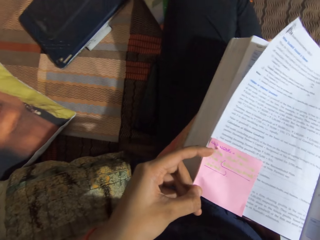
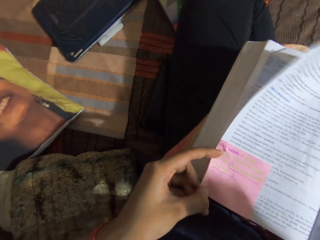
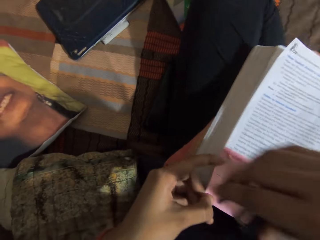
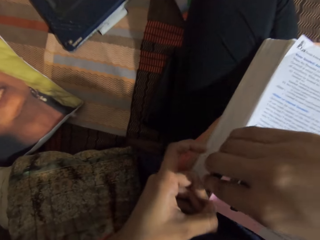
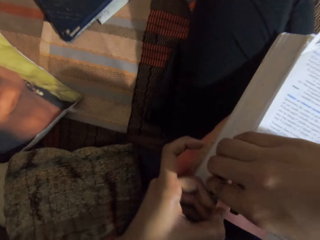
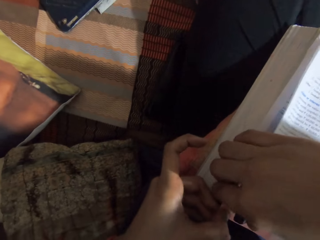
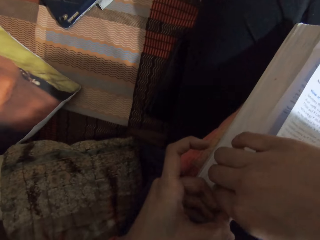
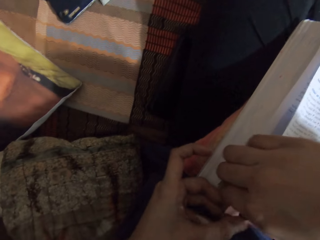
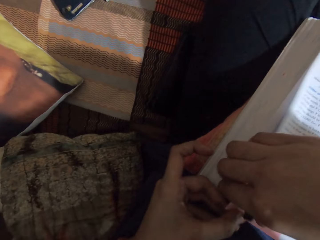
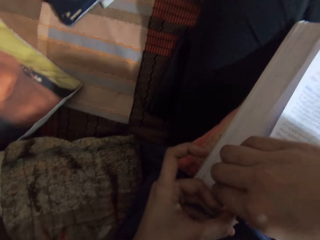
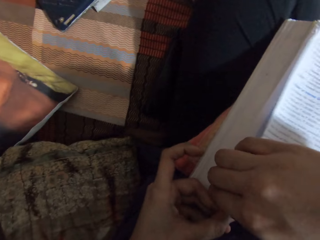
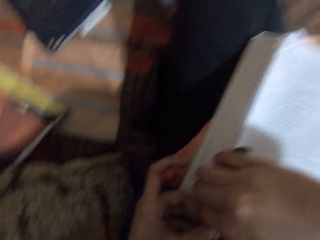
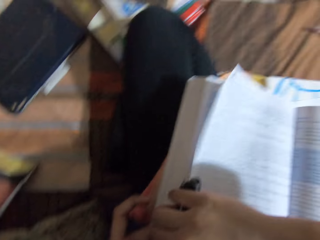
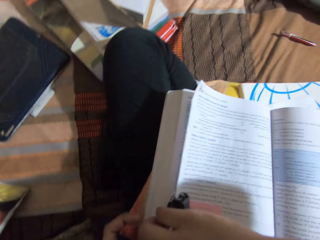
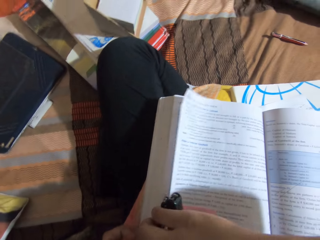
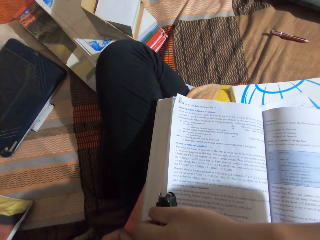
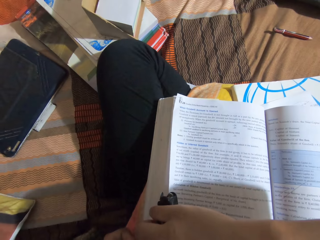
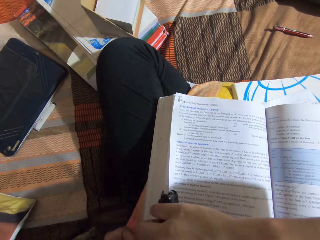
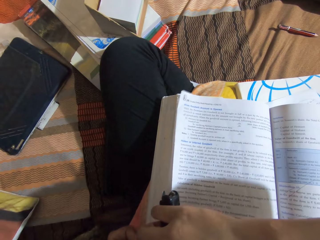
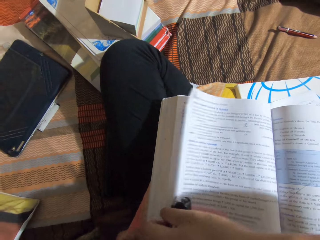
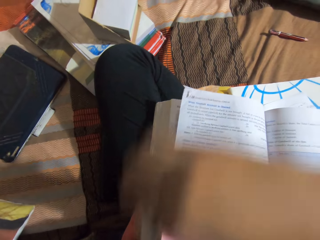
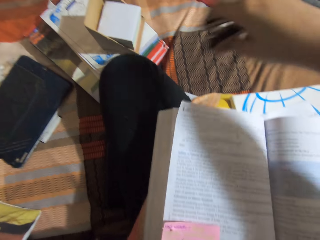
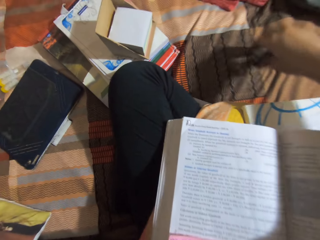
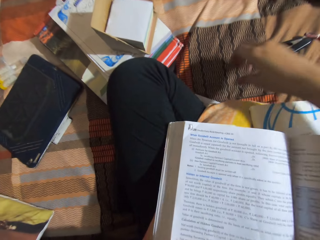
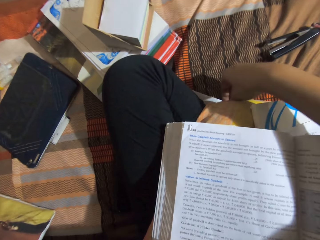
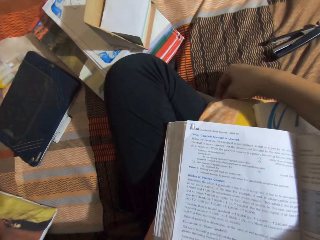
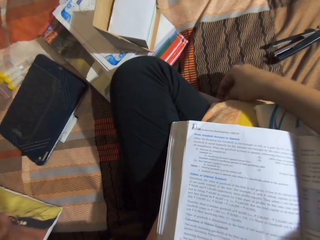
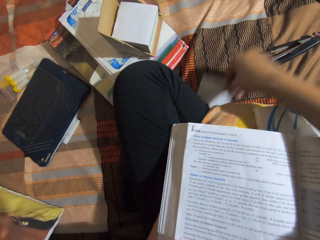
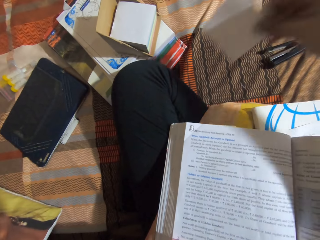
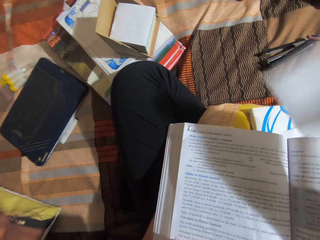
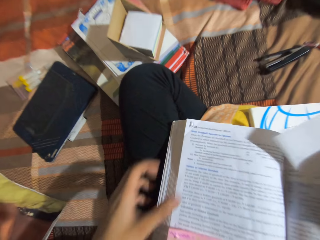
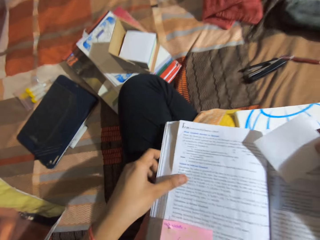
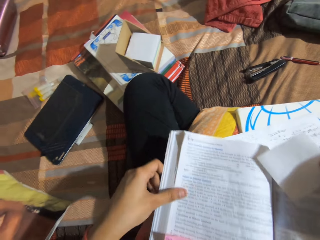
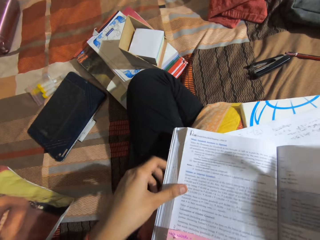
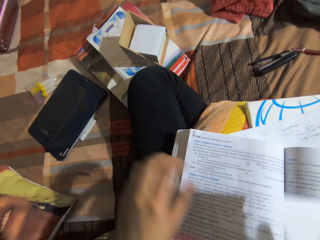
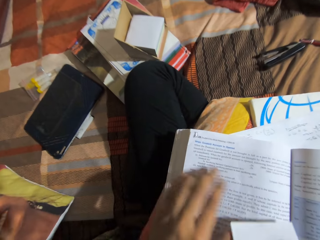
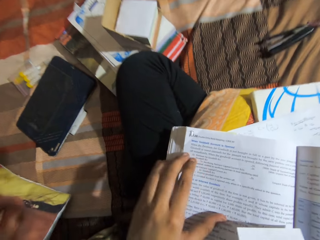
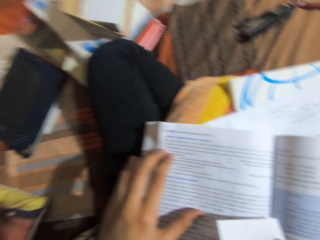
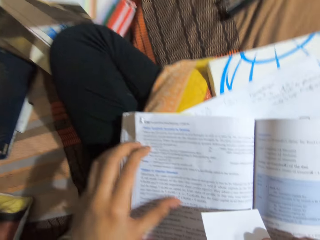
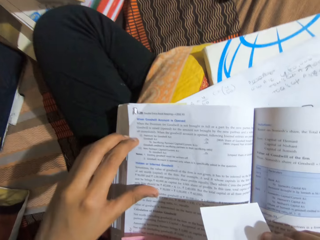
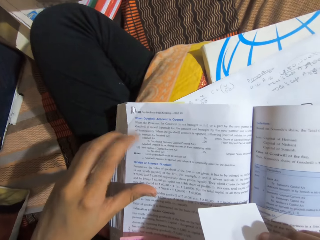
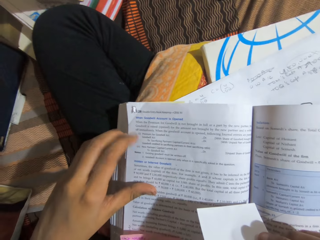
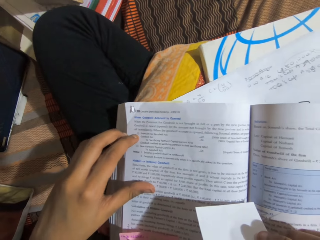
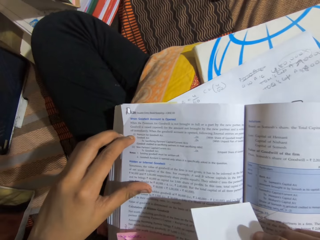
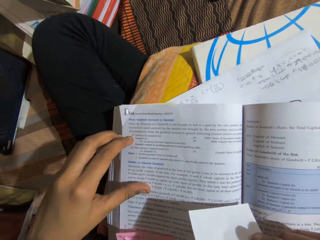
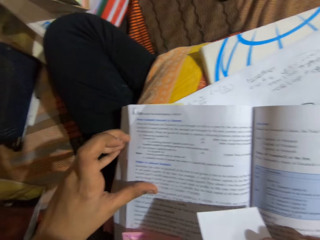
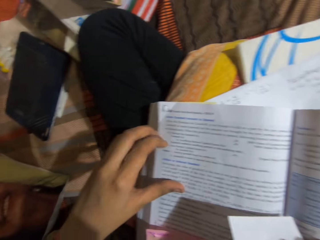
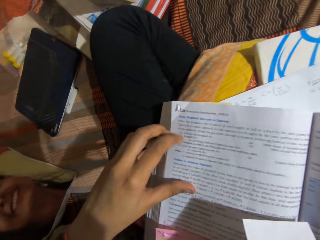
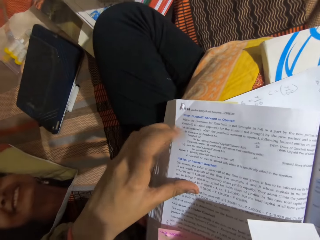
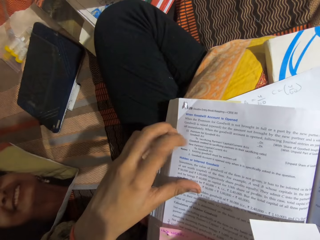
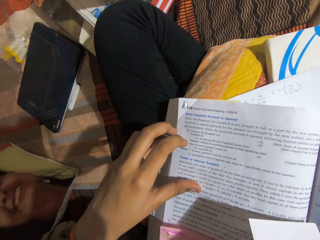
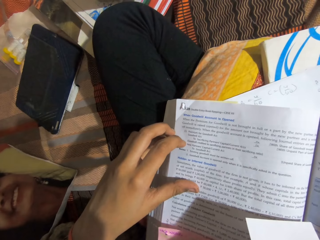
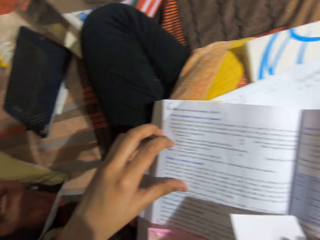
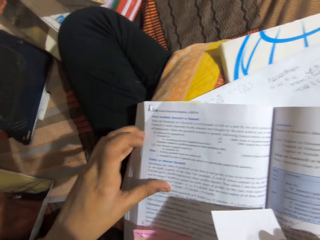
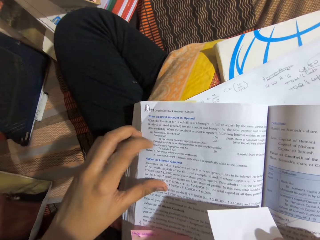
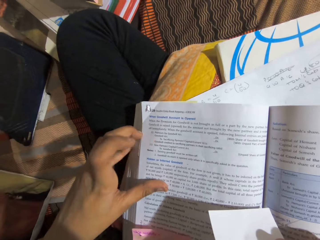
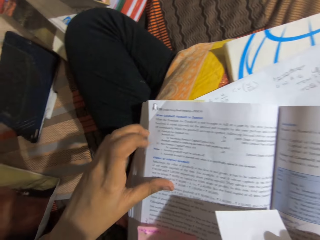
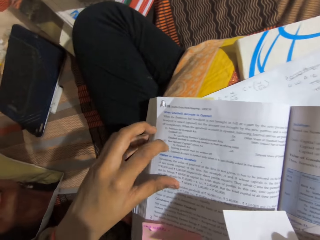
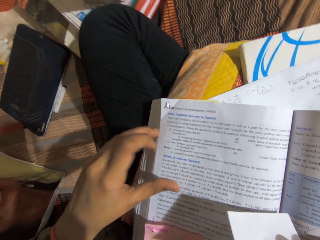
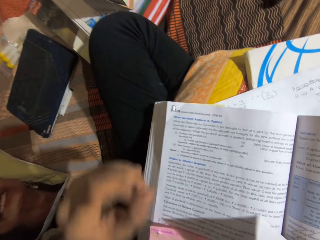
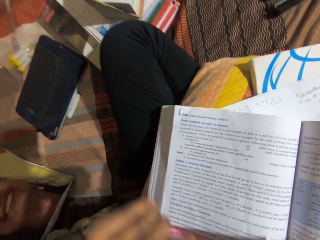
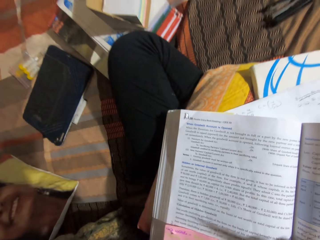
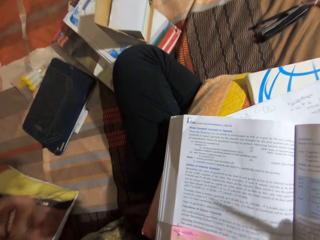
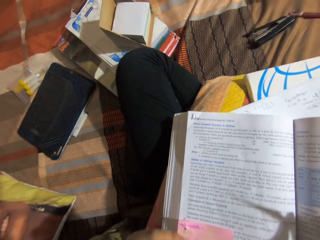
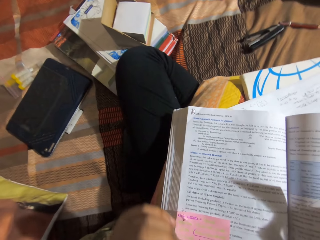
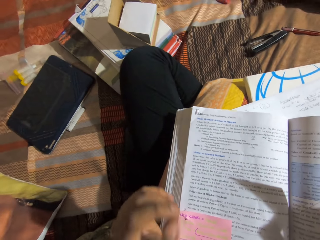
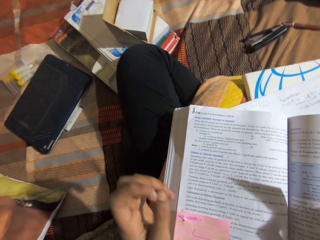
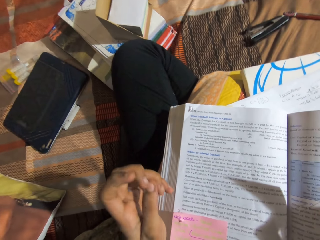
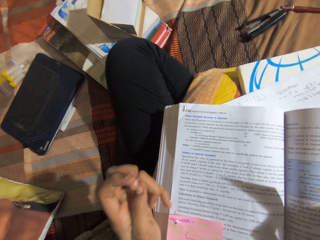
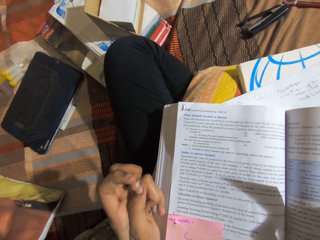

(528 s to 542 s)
The camera wearer staples the pink sticky note to the textbook page. She drops the stapler on the bed. She takes the white sticky note from the bed. She taps on the textbook with her finger. She reads the book.

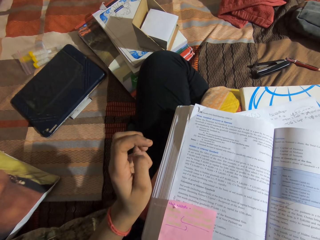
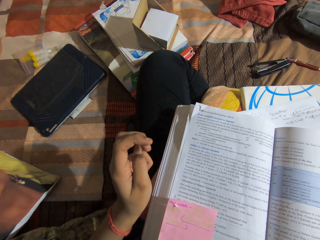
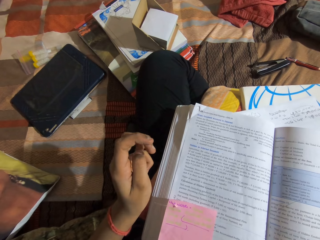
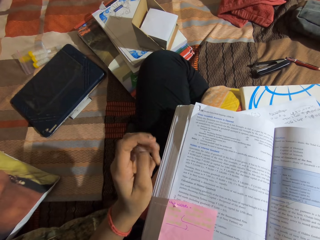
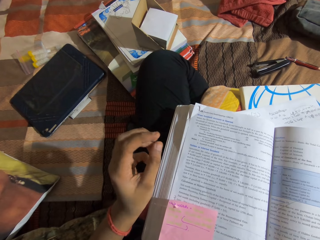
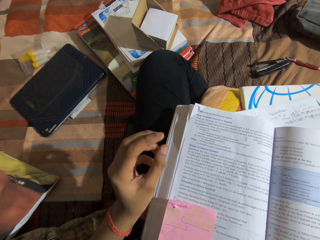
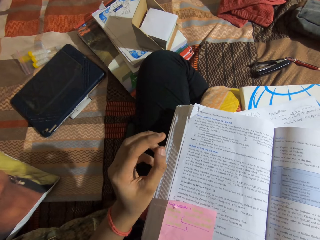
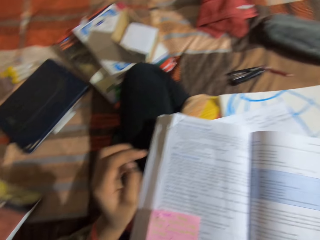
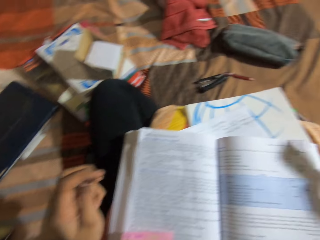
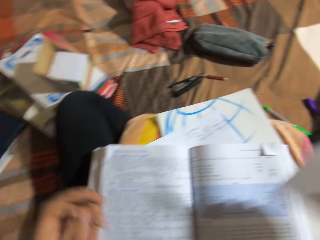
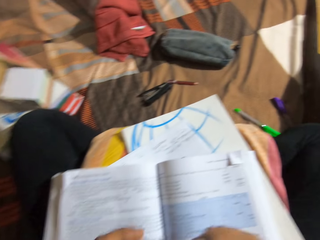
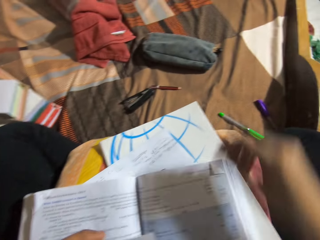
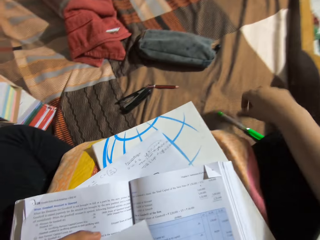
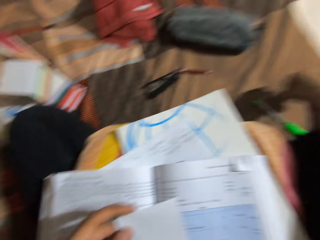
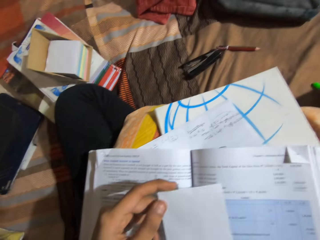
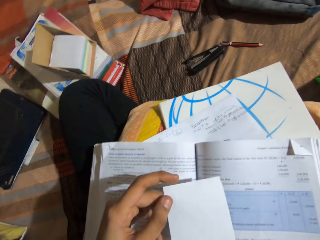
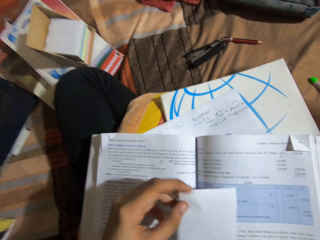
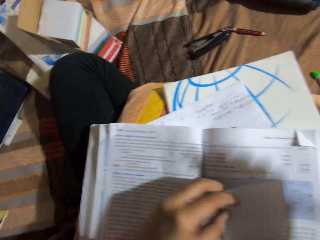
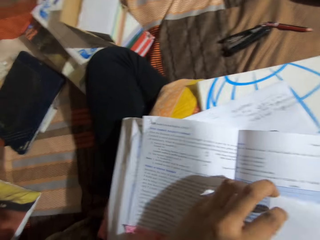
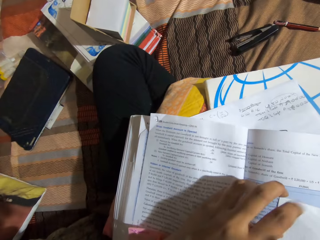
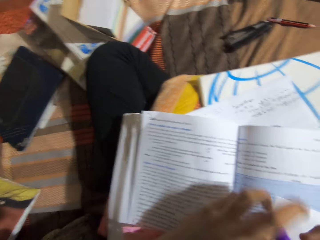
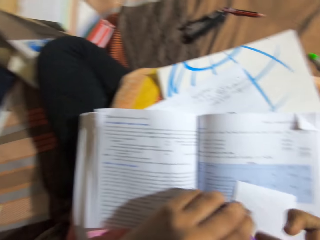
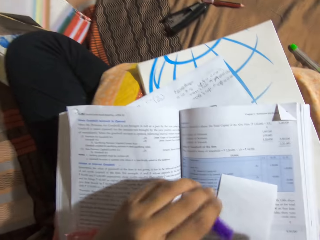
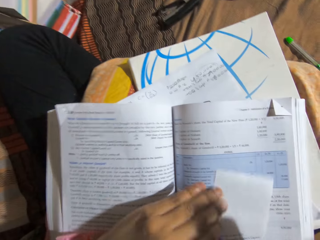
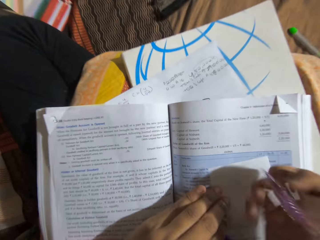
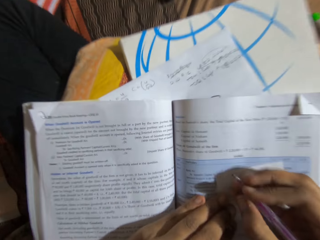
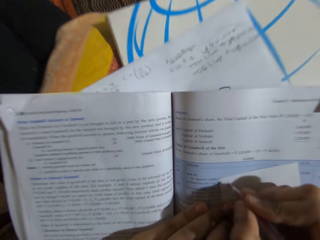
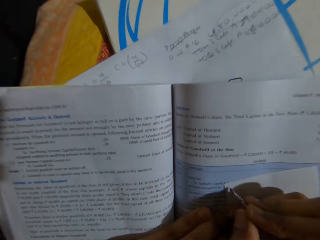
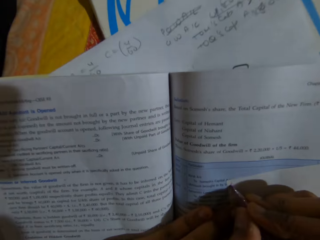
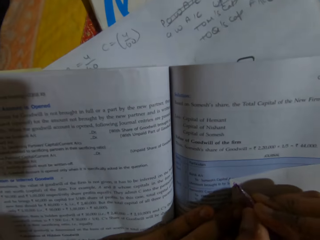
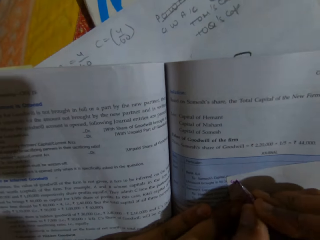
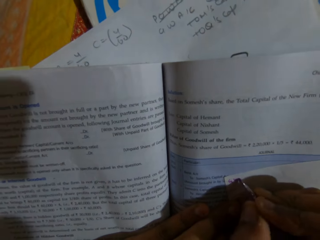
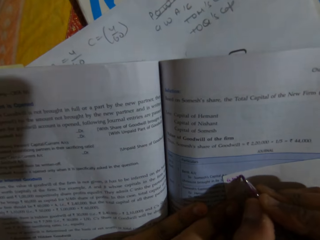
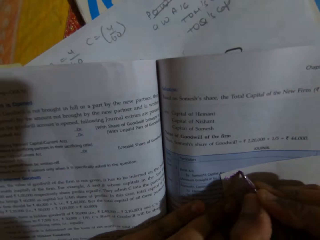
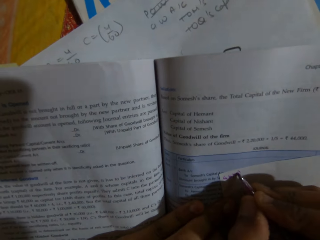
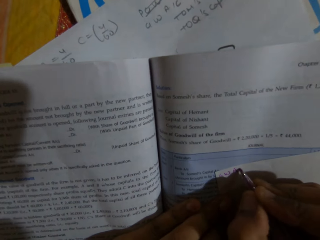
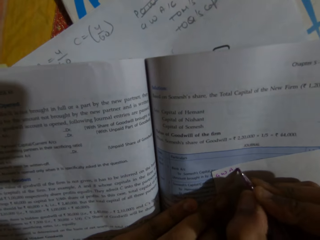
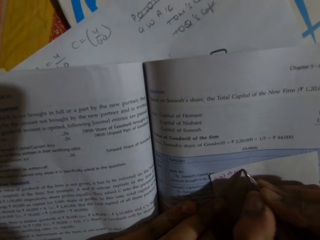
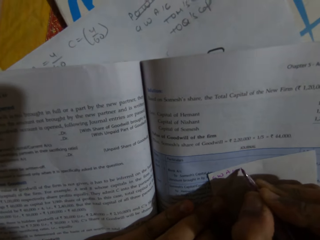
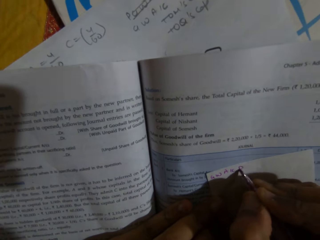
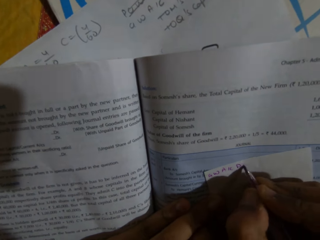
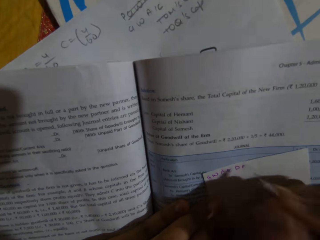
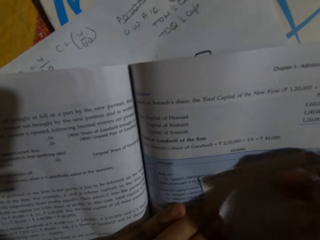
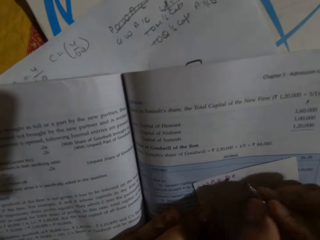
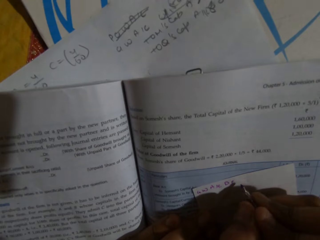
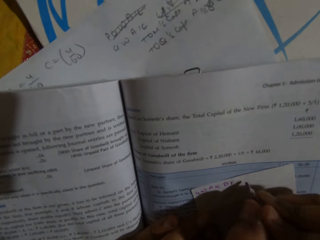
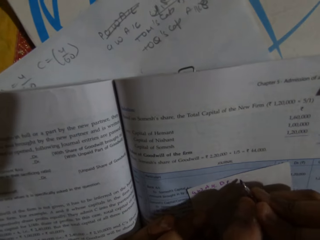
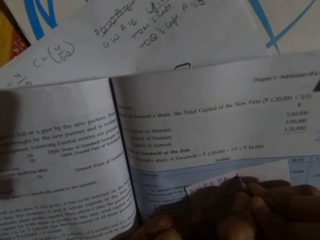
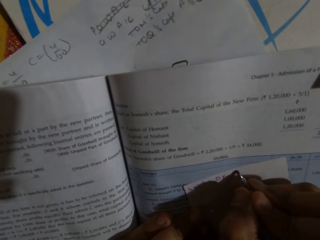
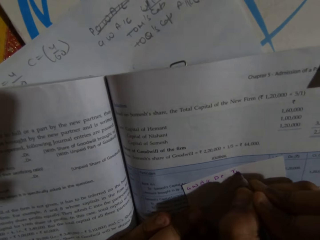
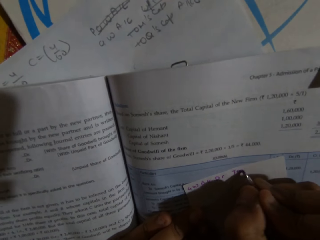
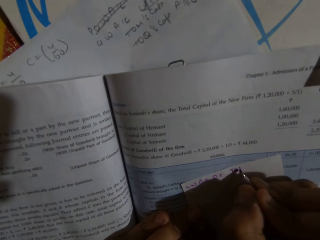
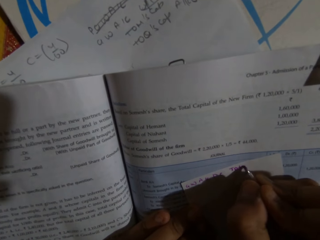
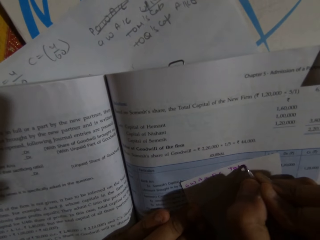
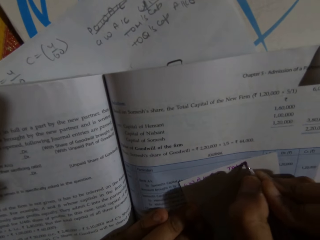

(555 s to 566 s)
The camera wearer picks up a piece of paper. They pick up a biro on the bed. They write on the paper with the biro.
